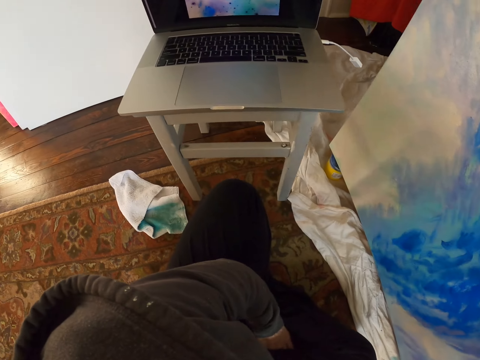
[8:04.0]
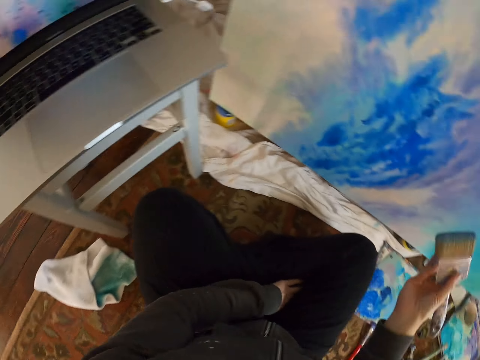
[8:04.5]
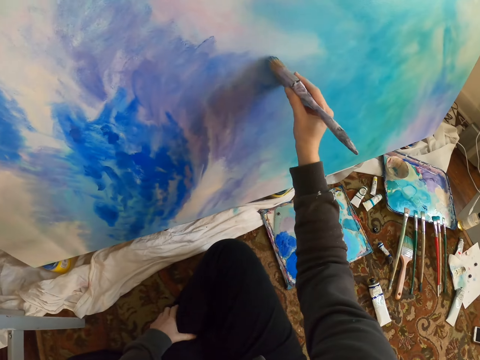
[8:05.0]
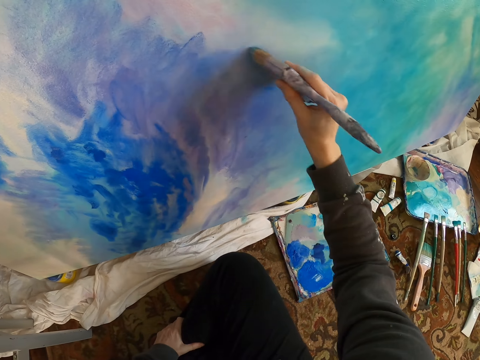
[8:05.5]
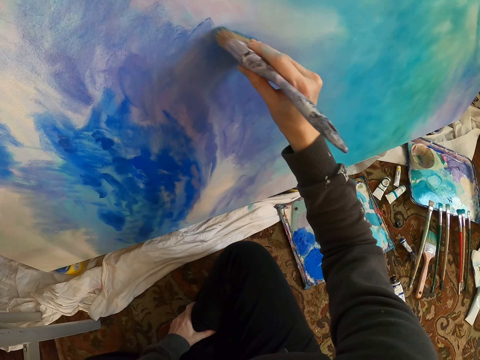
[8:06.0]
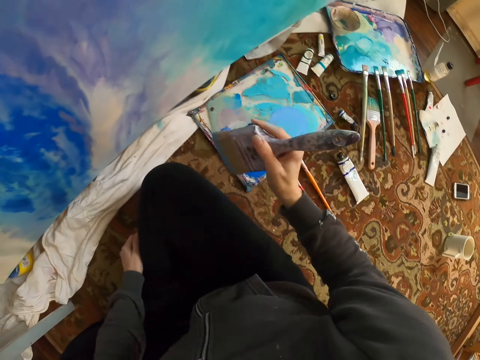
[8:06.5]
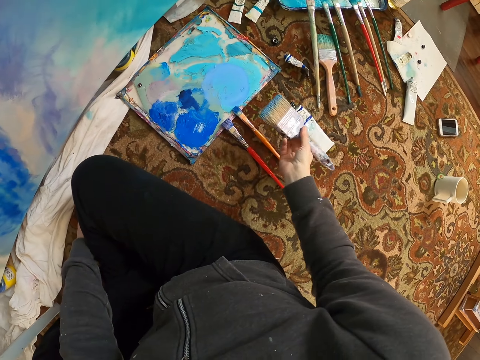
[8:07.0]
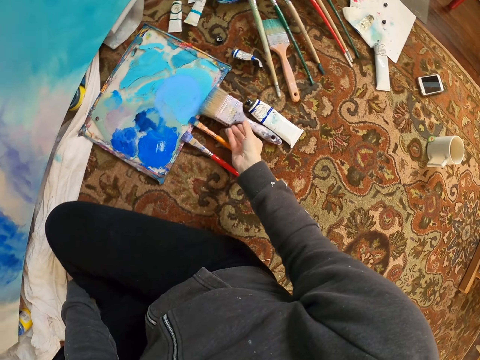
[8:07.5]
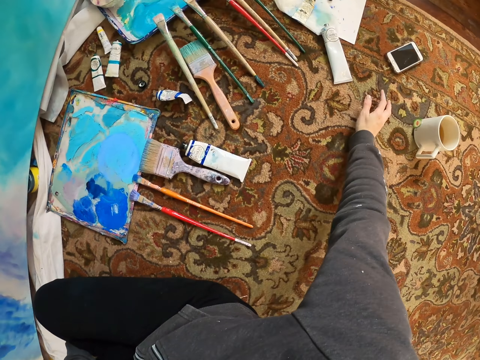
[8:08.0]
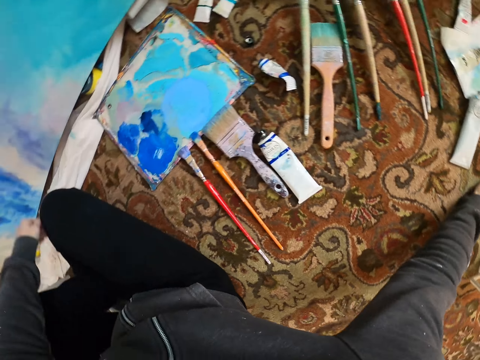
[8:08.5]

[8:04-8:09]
The camera wearer moves the laptop. They look on the laptop painting. They brush on the painting. They place the paintbrush down.
